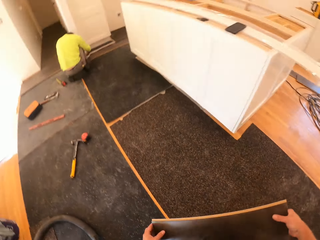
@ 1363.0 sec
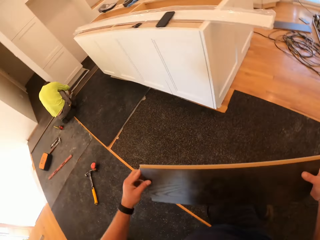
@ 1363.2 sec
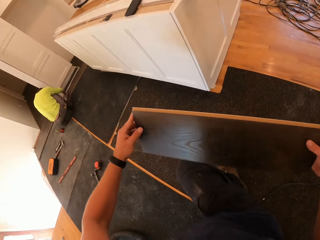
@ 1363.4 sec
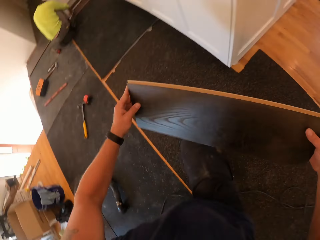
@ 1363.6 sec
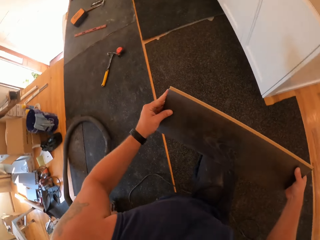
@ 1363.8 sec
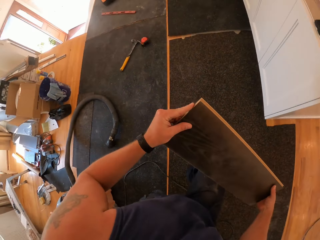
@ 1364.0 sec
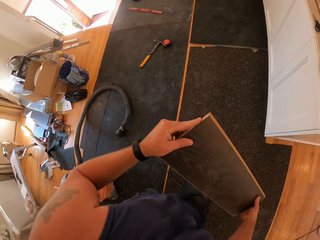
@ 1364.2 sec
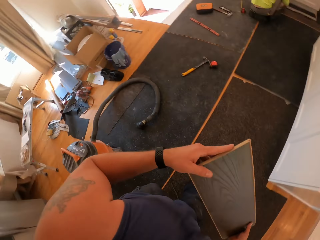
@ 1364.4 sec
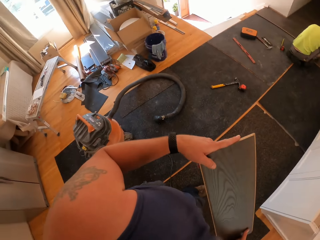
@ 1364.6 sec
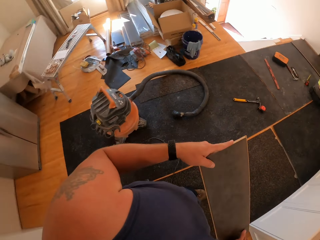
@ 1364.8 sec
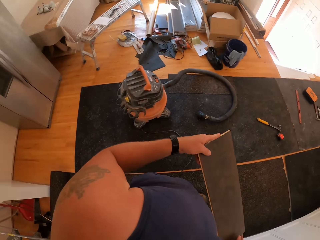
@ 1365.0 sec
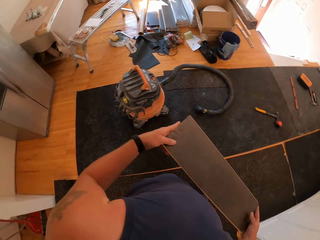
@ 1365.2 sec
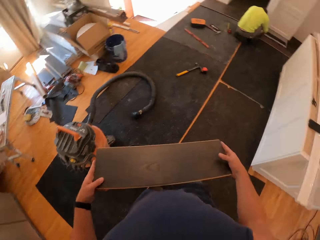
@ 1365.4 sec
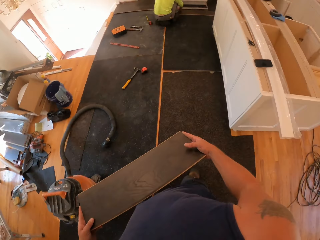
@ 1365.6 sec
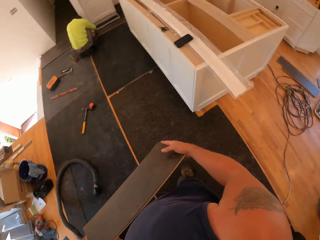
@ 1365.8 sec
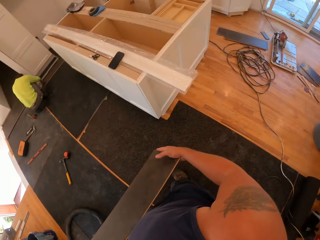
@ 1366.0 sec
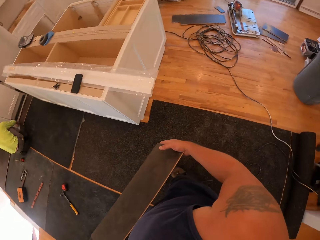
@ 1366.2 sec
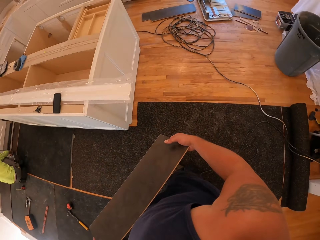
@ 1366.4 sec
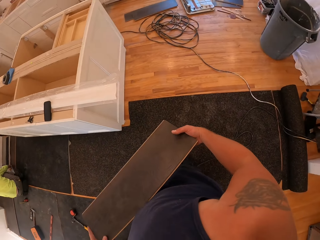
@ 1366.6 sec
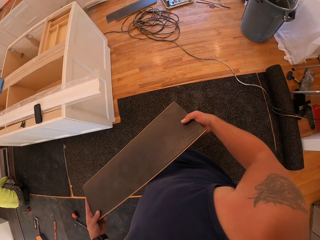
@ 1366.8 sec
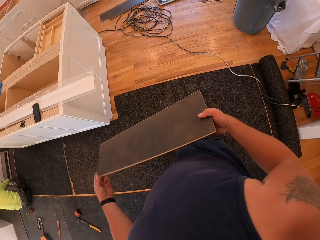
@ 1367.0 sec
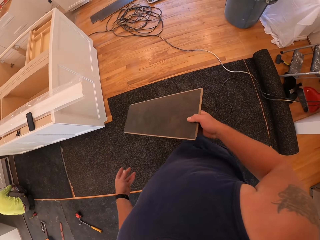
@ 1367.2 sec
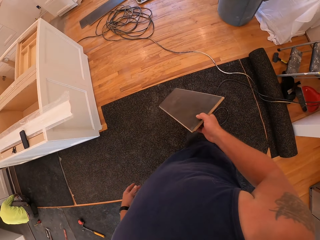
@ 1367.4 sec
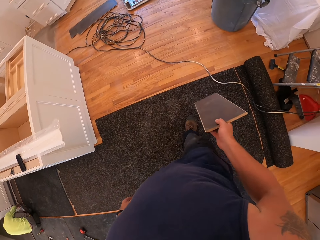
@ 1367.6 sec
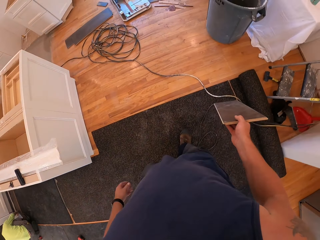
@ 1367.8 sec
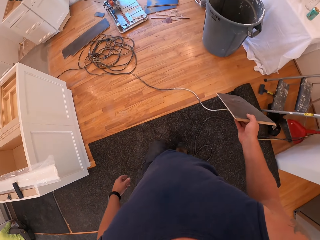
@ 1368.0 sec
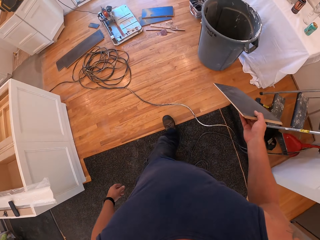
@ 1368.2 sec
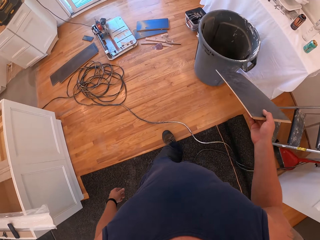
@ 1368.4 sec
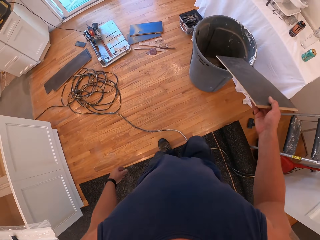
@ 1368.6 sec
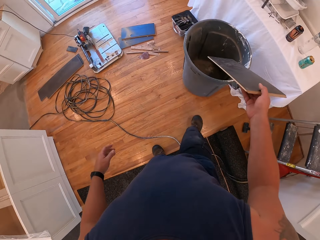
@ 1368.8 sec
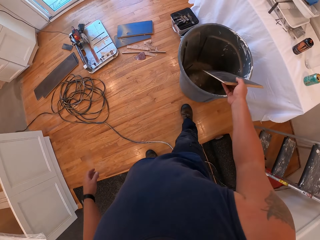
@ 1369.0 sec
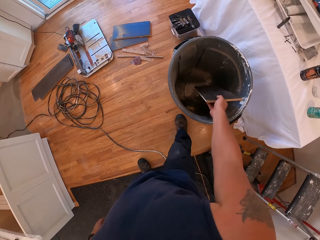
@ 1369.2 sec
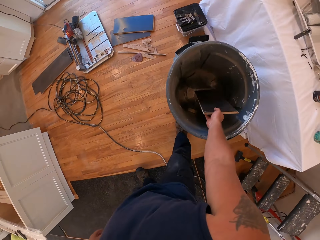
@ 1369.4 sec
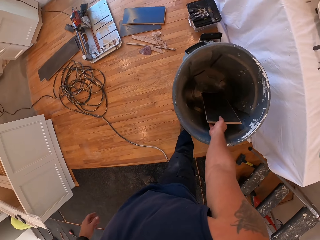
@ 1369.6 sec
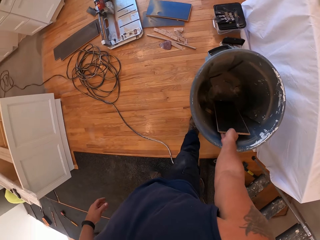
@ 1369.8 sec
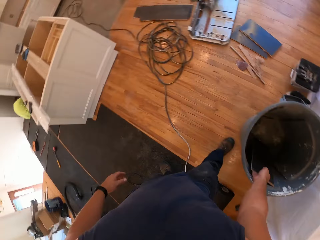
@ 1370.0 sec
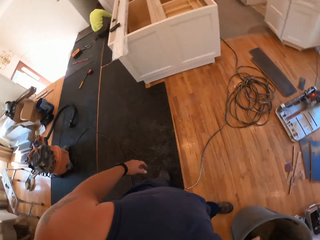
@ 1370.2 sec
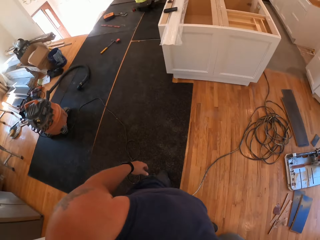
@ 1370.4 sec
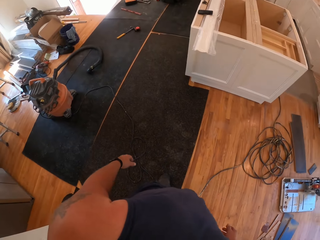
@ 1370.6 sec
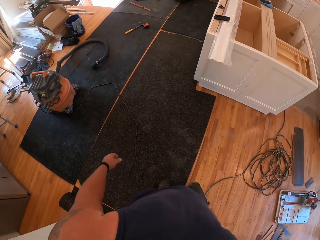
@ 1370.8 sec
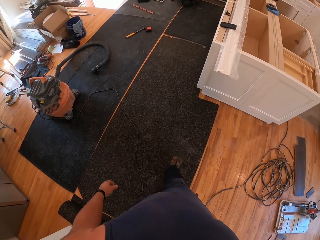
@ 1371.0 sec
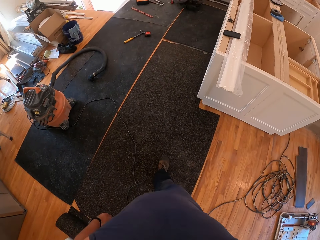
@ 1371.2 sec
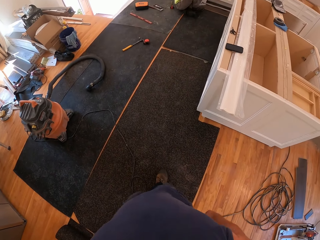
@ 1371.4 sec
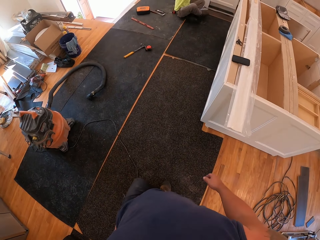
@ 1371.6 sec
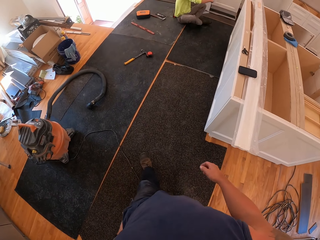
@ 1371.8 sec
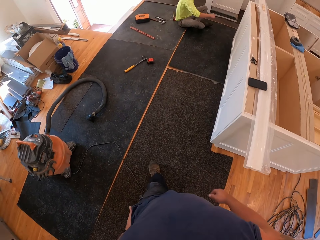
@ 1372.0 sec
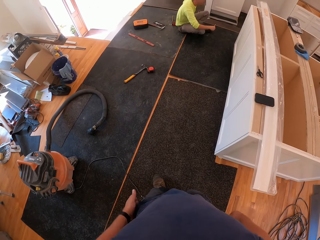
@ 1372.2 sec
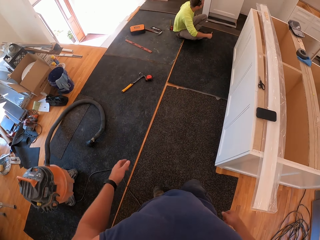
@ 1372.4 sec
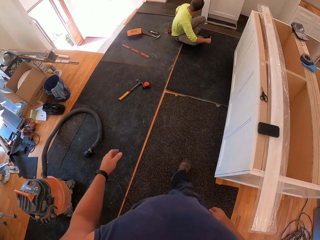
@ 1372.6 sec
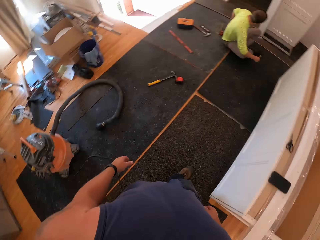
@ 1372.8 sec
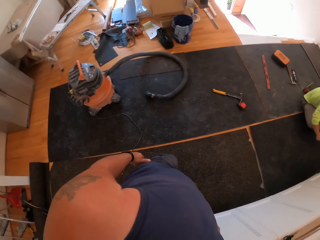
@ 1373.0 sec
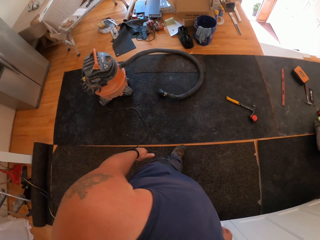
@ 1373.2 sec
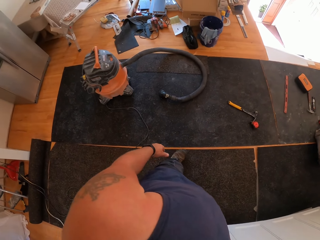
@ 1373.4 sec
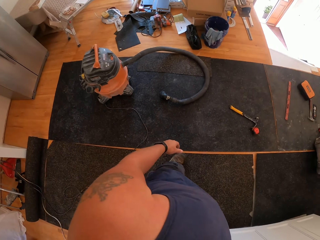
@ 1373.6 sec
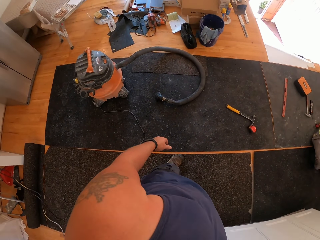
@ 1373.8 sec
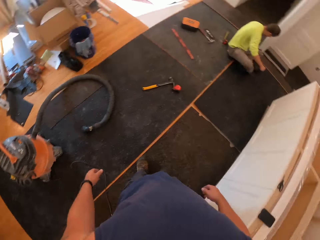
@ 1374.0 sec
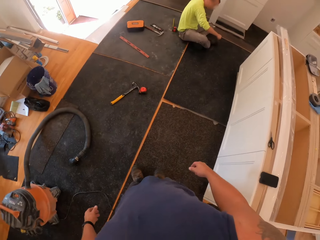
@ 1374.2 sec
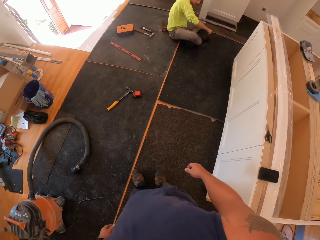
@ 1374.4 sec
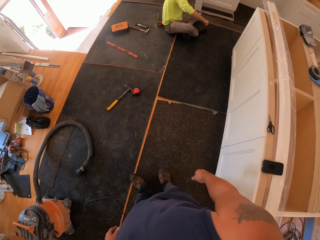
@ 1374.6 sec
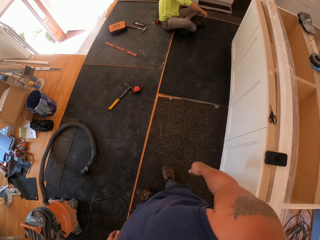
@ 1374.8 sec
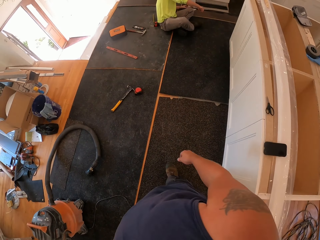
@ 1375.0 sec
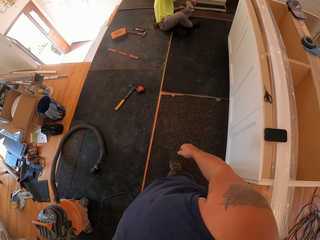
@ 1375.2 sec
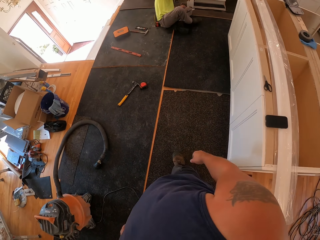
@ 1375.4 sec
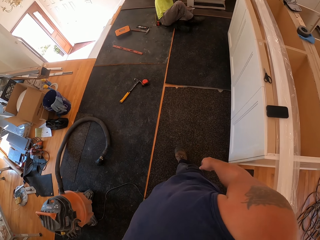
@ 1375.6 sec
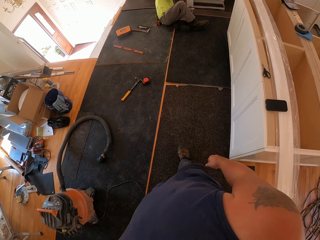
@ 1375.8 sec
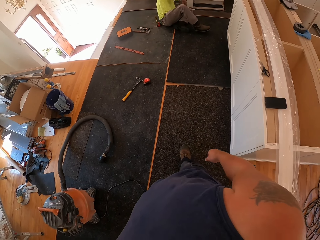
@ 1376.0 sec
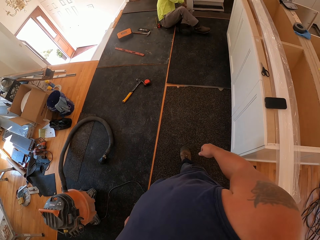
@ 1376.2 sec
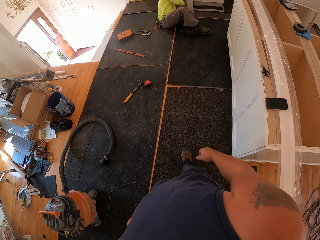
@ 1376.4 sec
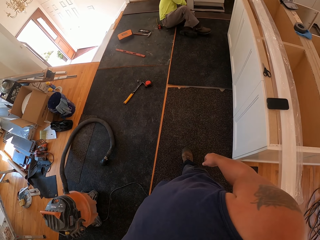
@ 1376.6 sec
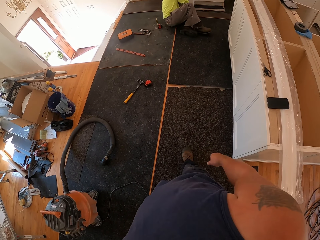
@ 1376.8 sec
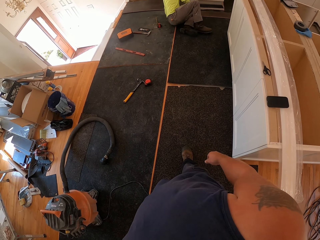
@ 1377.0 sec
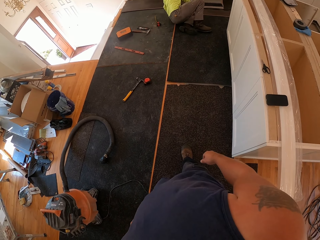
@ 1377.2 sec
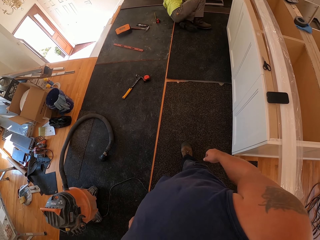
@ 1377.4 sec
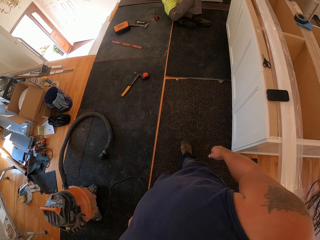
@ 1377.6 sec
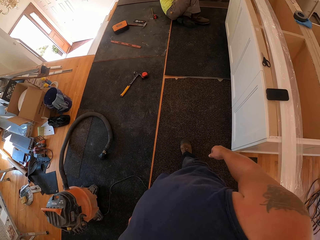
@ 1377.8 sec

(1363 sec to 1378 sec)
The camera wearer stands up. They pass the board to the right hand. They drop the board in a trash can. A person sits down fixing a cupboard. The camera wearer walks near the person. The person adjusts the floor cover with both hands.

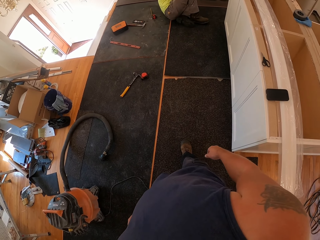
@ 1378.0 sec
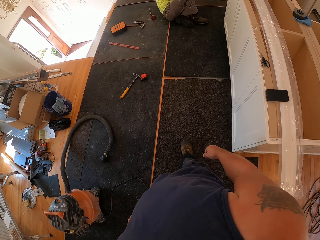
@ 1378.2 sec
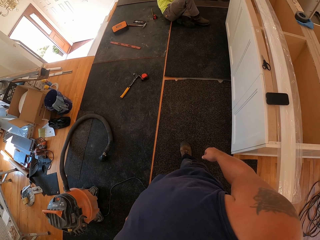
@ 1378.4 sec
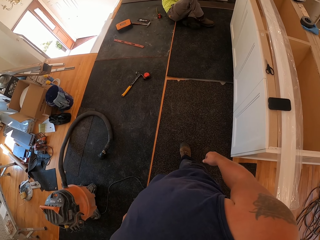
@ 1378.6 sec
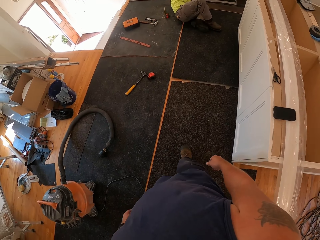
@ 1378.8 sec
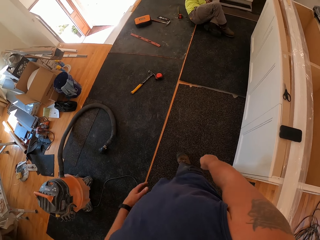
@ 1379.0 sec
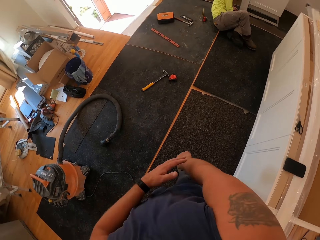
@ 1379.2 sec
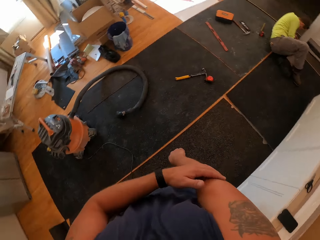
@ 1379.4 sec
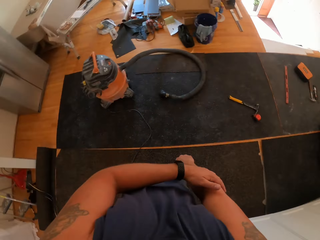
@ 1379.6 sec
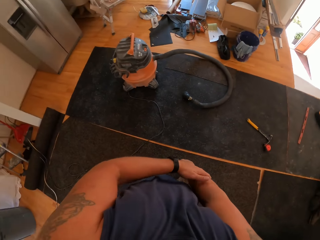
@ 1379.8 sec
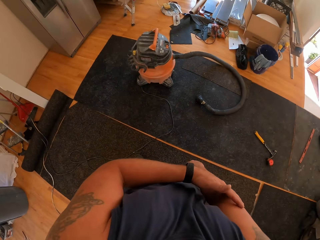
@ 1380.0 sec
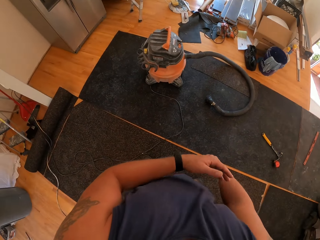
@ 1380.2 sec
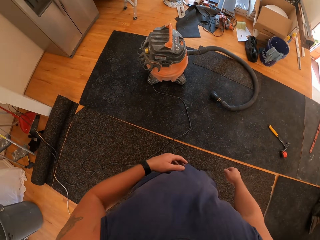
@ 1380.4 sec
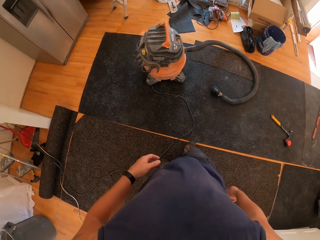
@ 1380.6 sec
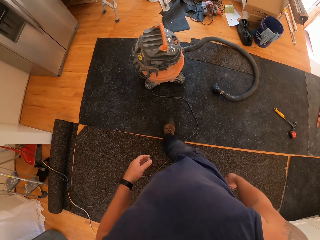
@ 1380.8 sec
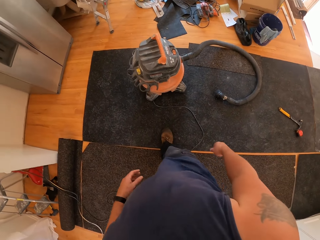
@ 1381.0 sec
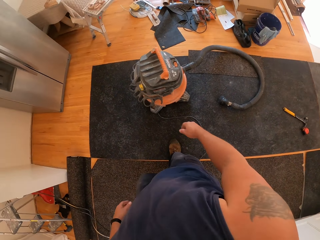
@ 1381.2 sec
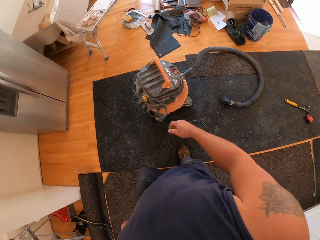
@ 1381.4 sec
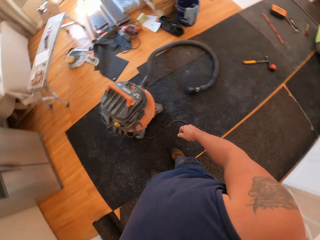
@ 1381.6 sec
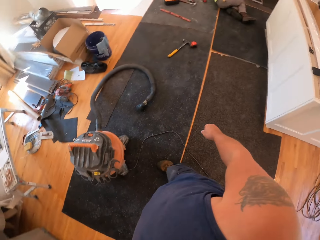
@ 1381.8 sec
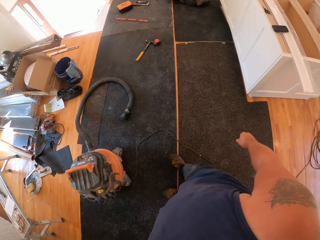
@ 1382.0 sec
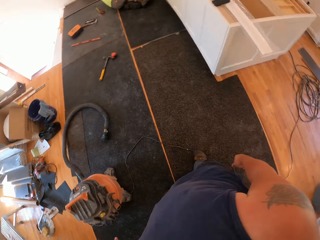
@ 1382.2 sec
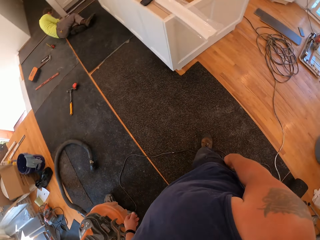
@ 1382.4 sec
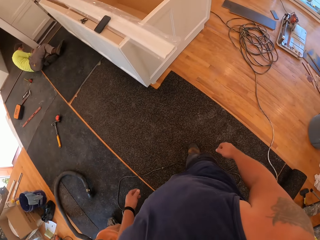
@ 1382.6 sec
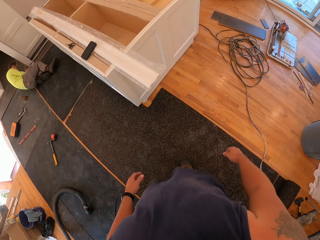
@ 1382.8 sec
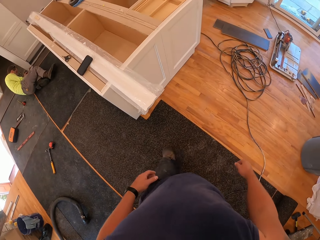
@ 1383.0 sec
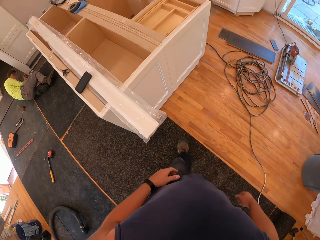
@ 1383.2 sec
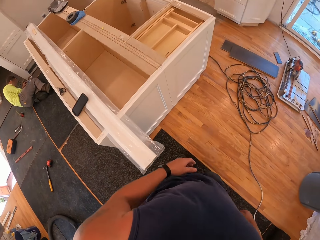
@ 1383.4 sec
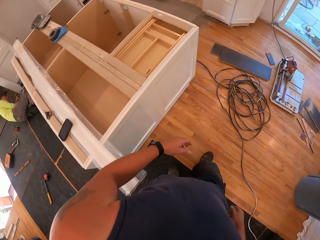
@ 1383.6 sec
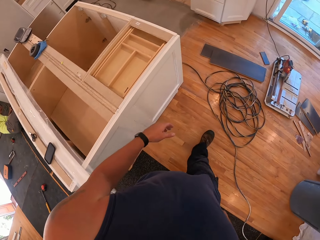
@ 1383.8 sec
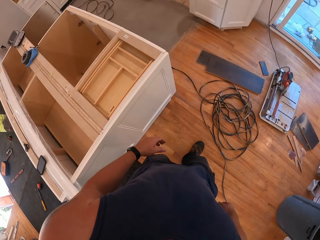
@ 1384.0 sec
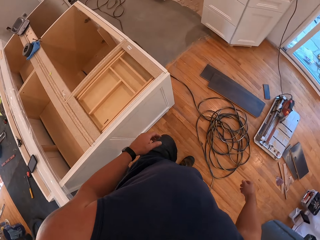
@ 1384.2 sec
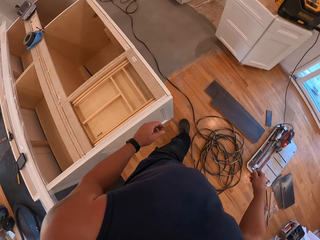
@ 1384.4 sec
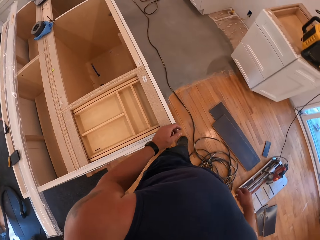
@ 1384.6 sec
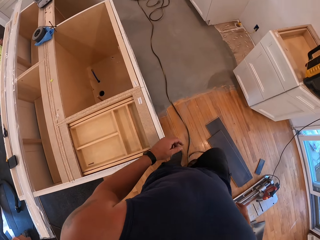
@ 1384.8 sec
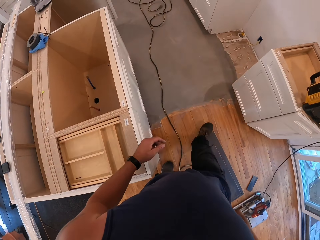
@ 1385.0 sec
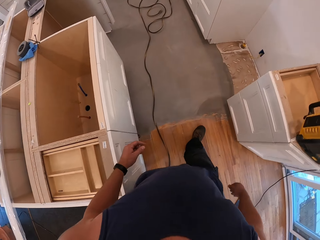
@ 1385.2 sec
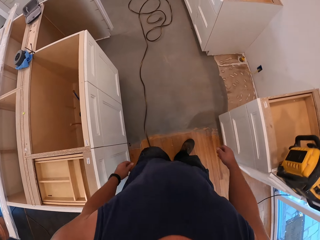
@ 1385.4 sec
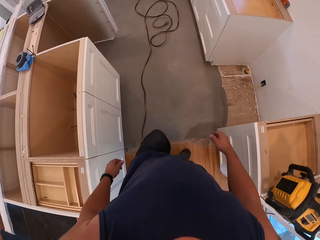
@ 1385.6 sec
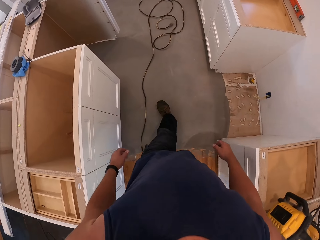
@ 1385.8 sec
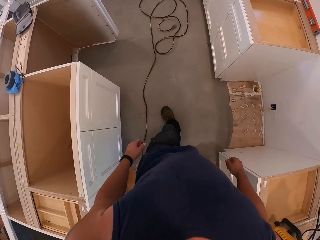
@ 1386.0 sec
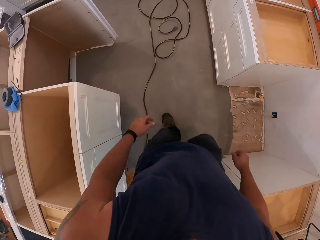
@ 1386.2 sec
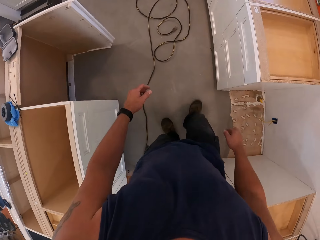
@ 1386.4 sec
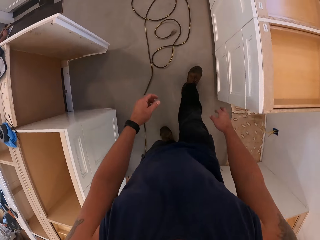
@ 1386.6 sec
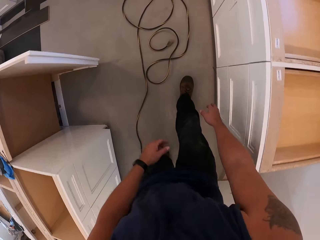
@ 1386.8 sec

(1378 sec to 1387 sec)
The camera wearer touches the right arm with the left hand. They walk around the room.
